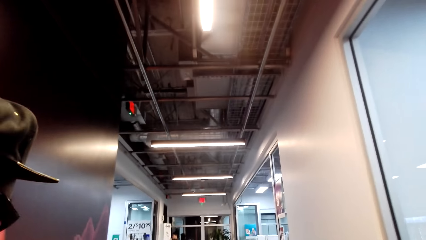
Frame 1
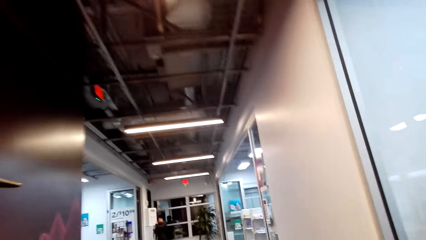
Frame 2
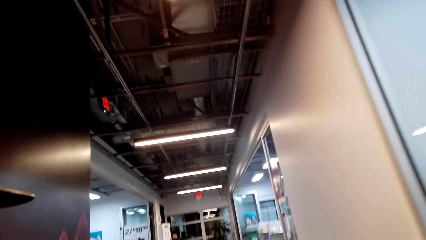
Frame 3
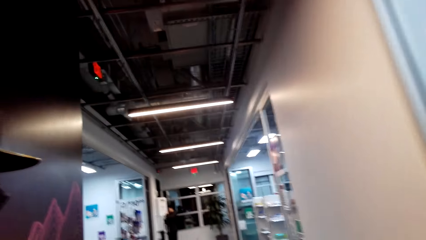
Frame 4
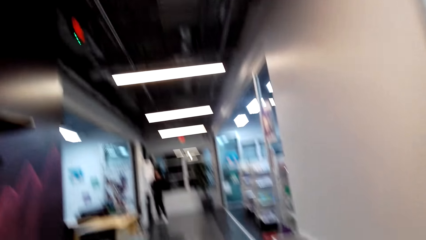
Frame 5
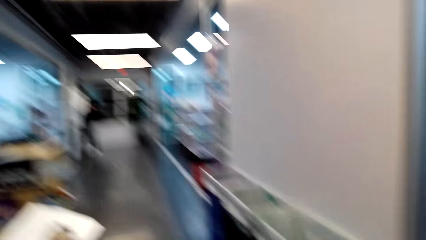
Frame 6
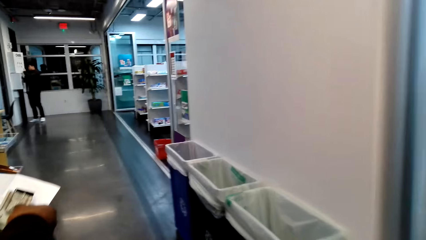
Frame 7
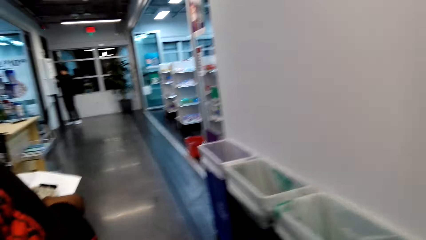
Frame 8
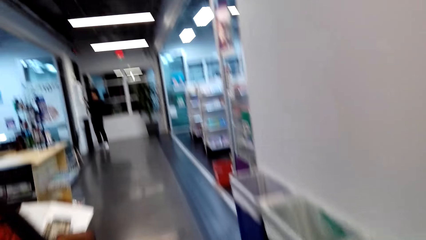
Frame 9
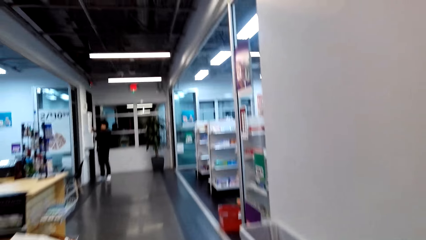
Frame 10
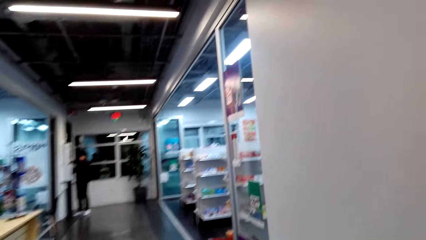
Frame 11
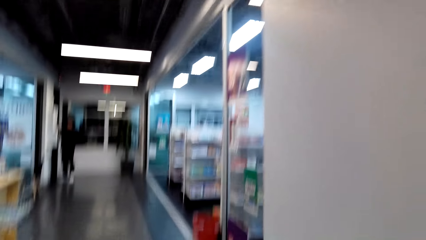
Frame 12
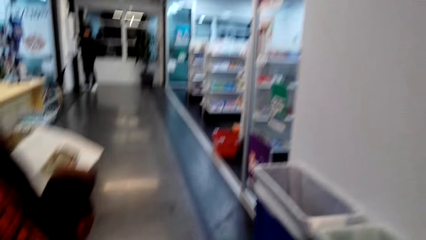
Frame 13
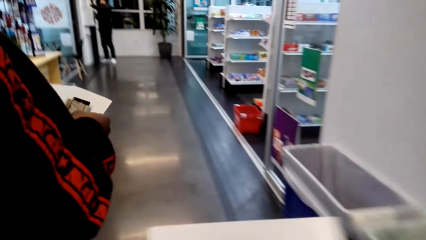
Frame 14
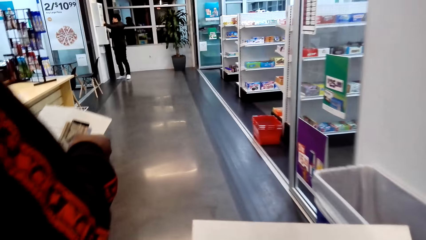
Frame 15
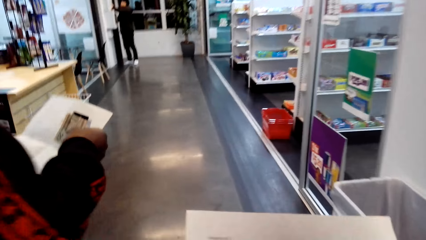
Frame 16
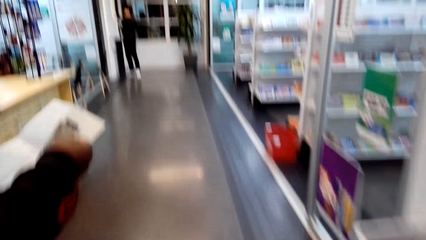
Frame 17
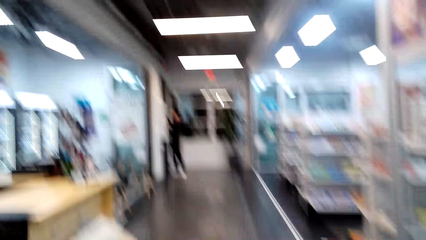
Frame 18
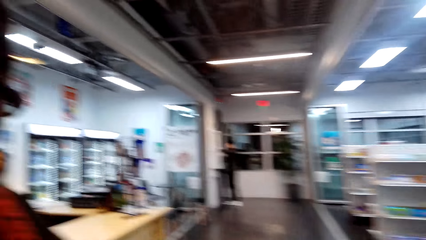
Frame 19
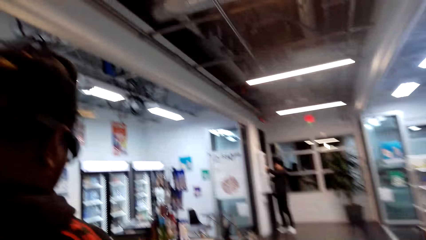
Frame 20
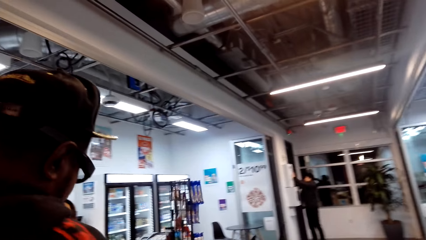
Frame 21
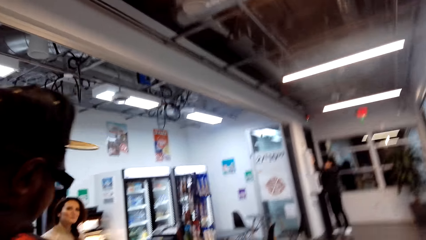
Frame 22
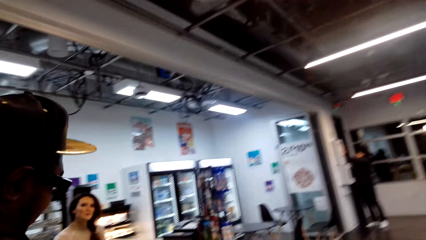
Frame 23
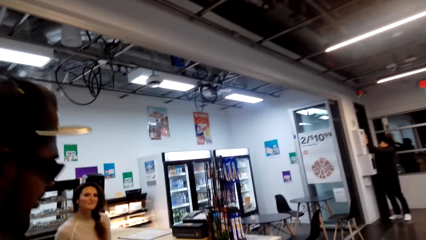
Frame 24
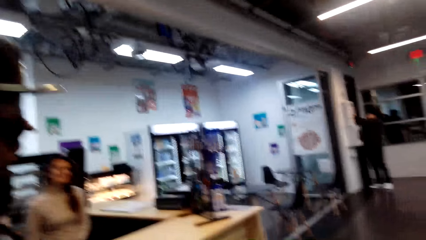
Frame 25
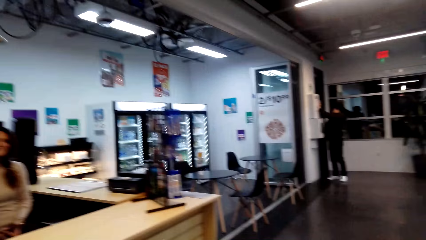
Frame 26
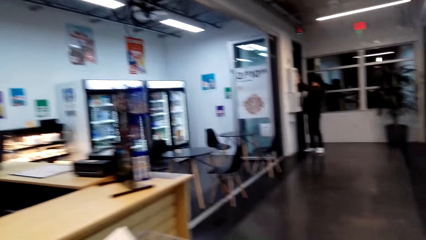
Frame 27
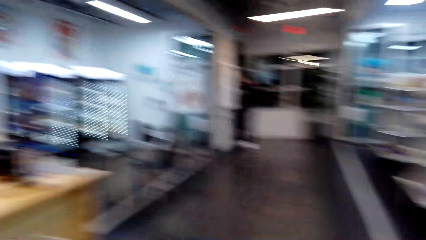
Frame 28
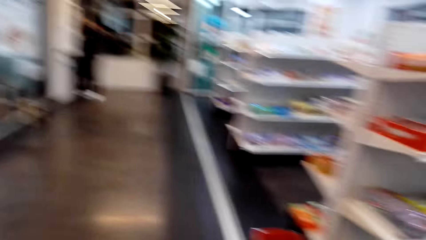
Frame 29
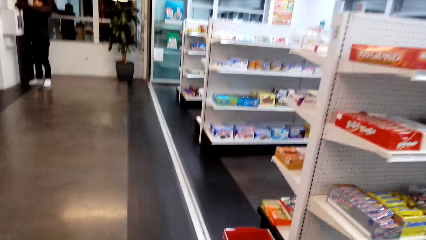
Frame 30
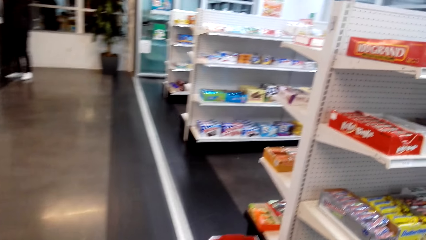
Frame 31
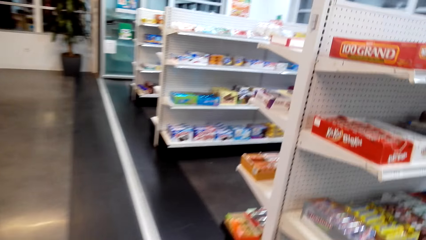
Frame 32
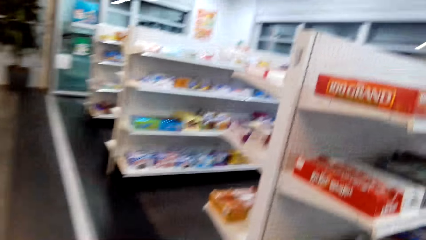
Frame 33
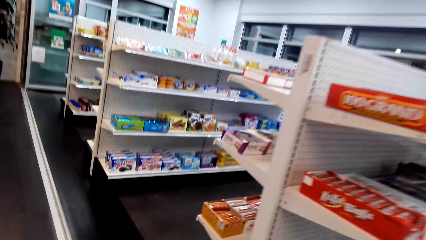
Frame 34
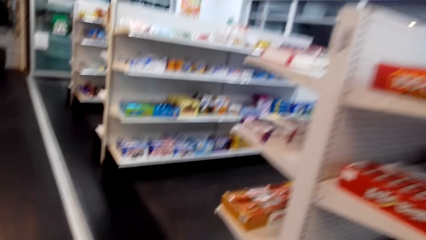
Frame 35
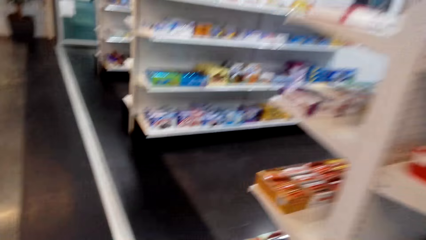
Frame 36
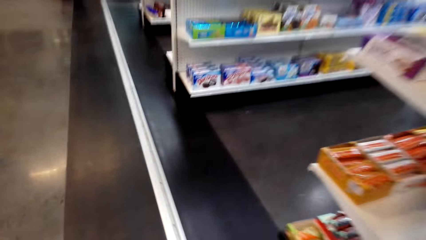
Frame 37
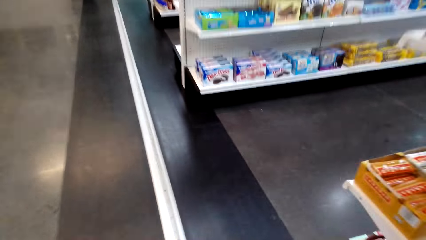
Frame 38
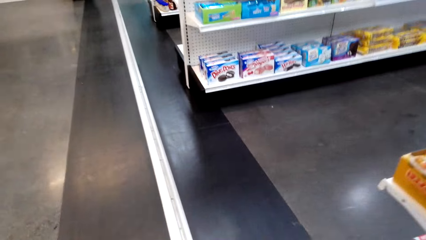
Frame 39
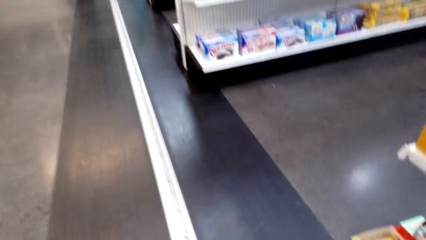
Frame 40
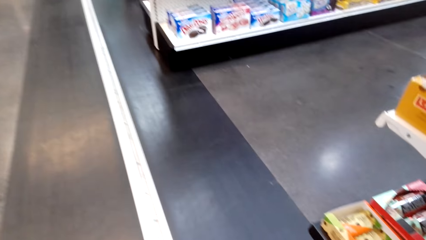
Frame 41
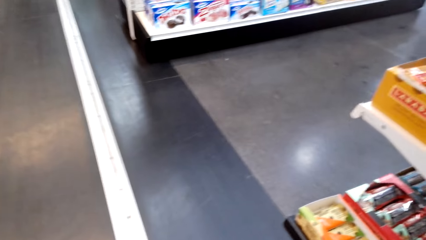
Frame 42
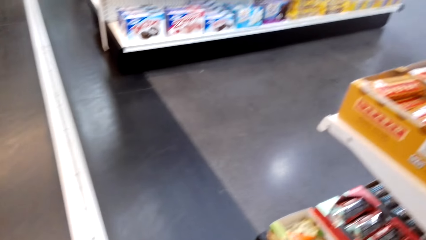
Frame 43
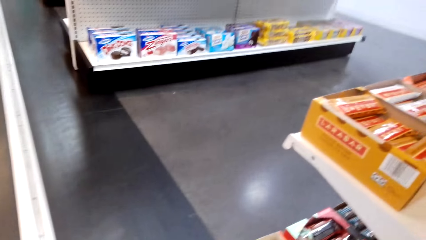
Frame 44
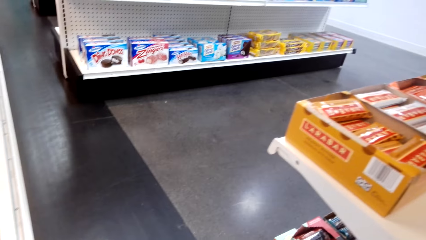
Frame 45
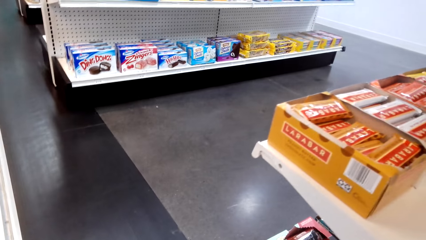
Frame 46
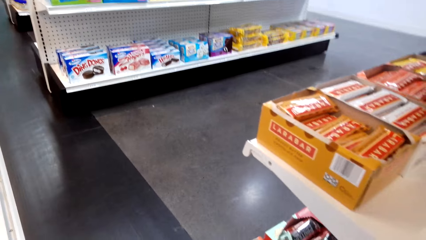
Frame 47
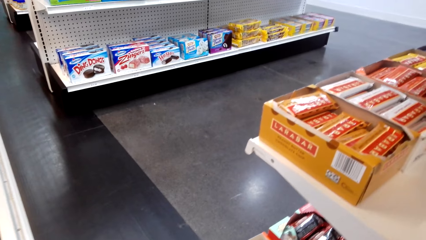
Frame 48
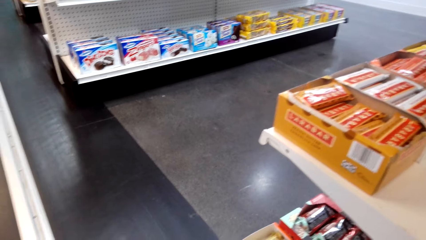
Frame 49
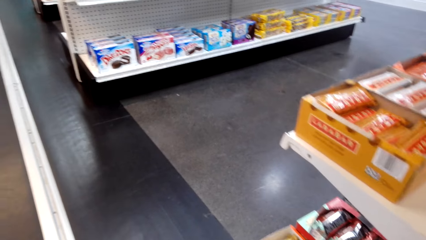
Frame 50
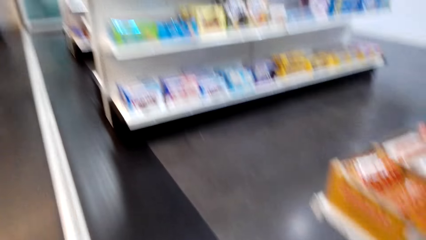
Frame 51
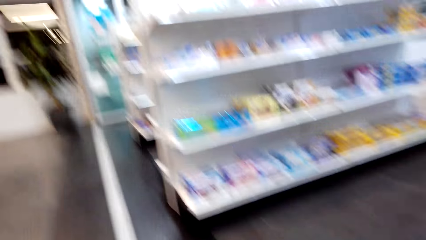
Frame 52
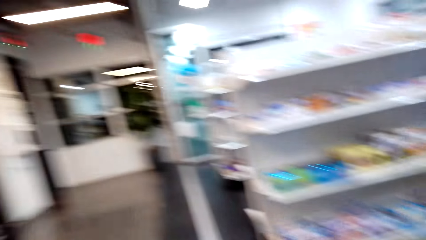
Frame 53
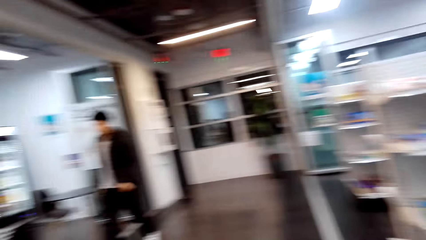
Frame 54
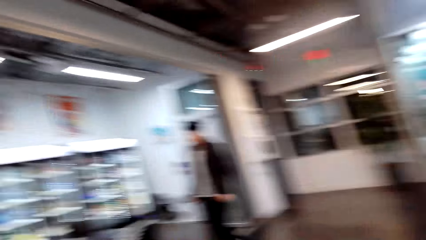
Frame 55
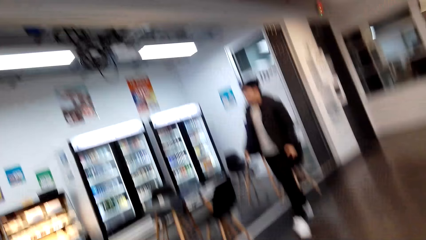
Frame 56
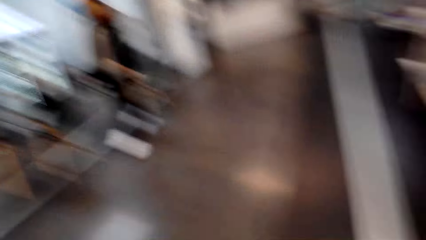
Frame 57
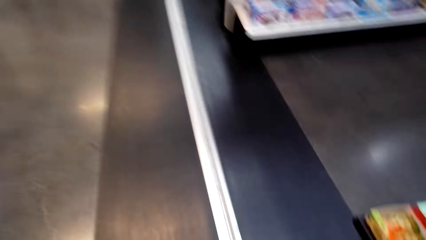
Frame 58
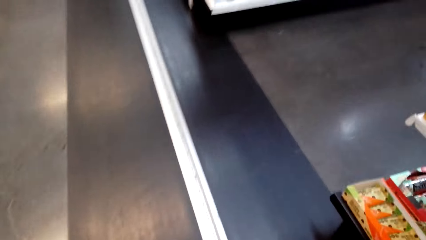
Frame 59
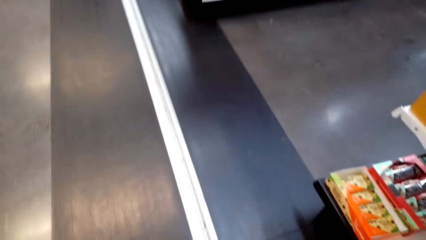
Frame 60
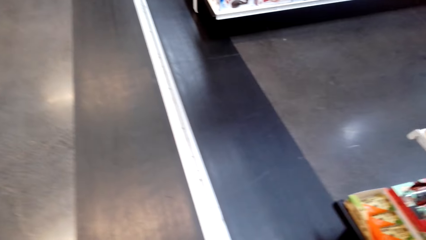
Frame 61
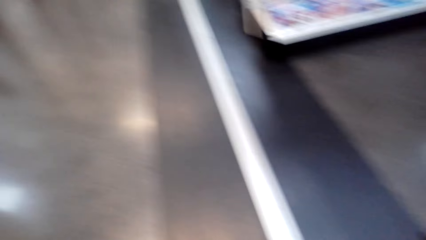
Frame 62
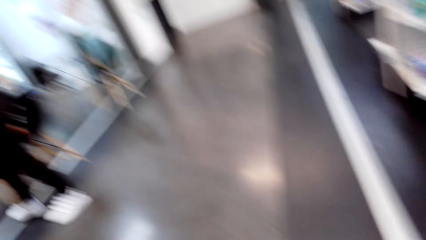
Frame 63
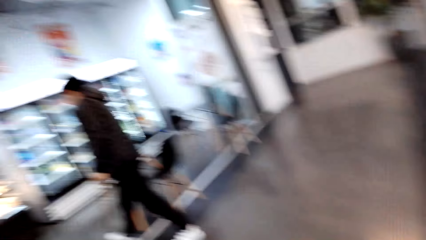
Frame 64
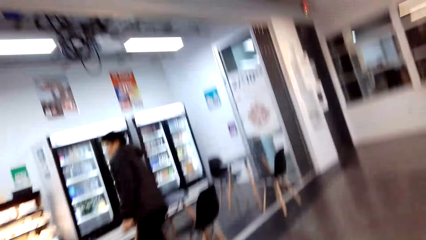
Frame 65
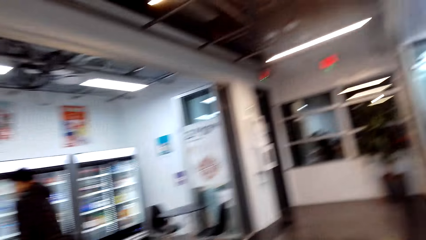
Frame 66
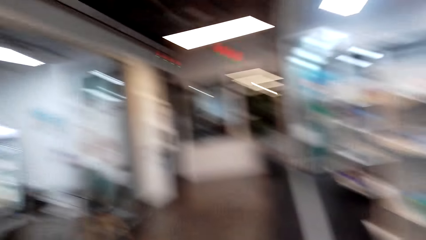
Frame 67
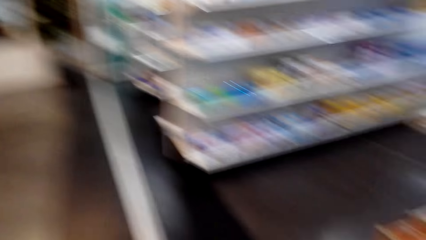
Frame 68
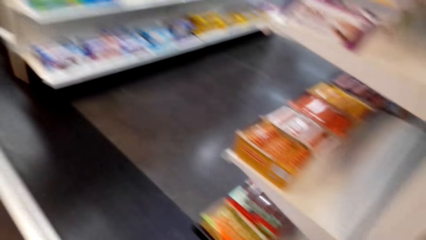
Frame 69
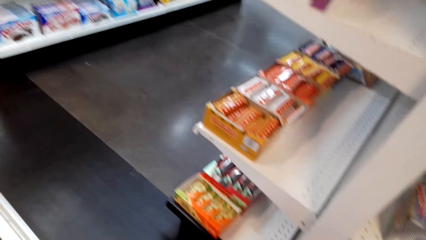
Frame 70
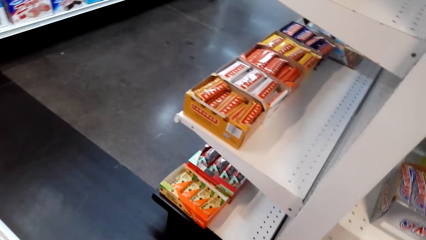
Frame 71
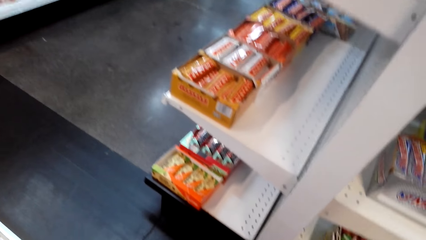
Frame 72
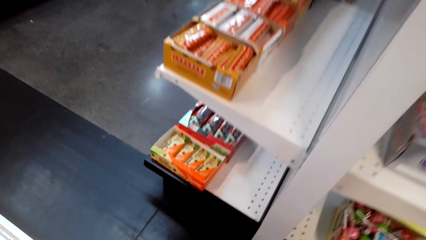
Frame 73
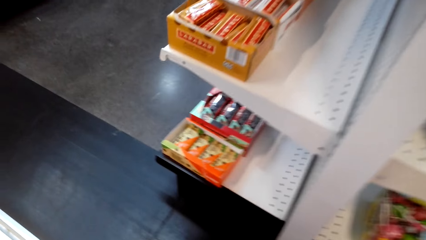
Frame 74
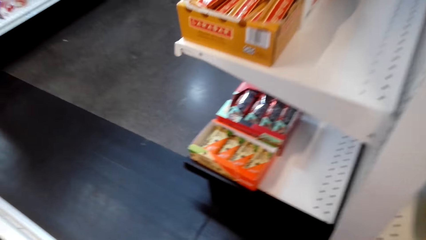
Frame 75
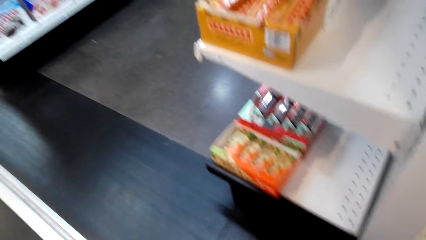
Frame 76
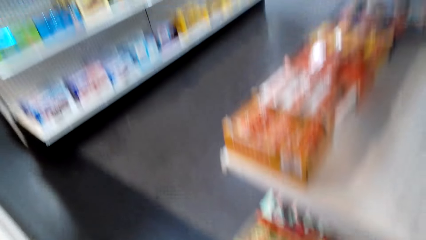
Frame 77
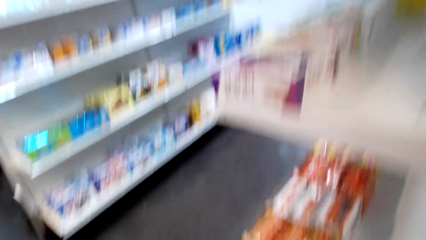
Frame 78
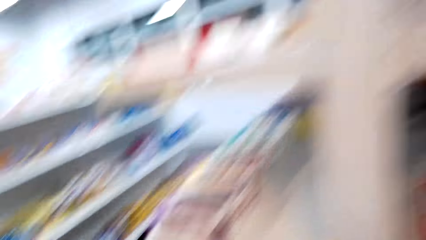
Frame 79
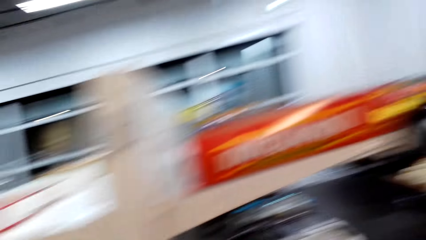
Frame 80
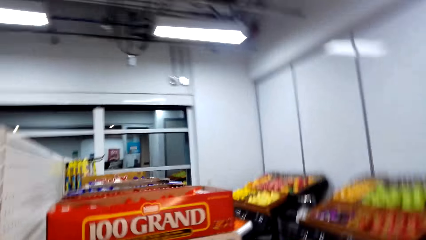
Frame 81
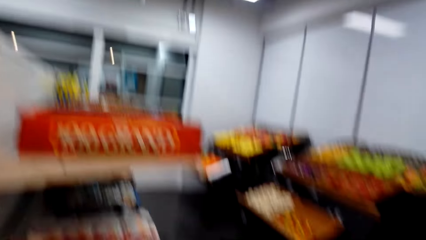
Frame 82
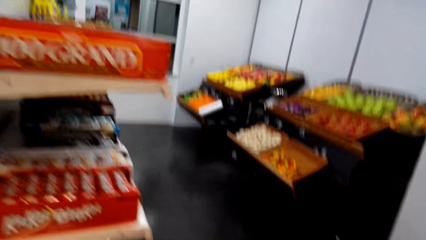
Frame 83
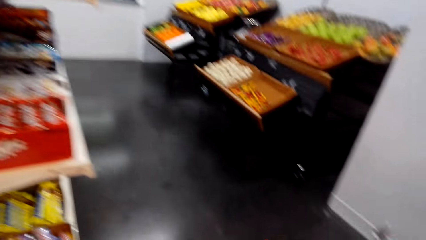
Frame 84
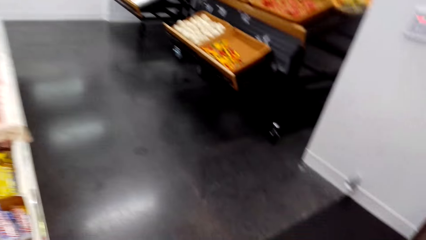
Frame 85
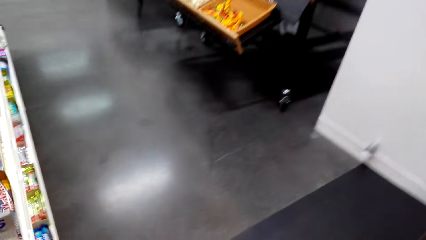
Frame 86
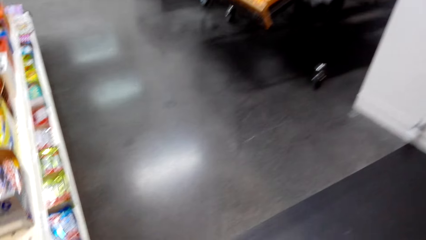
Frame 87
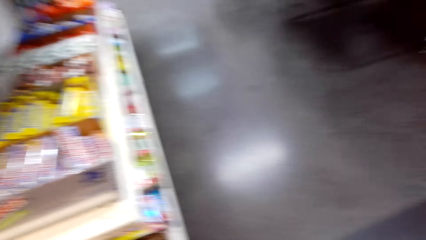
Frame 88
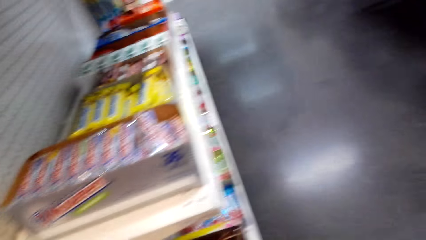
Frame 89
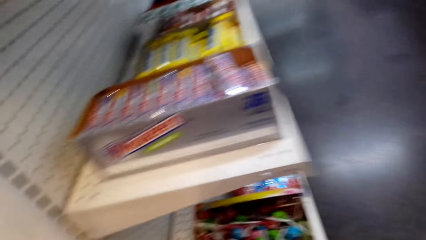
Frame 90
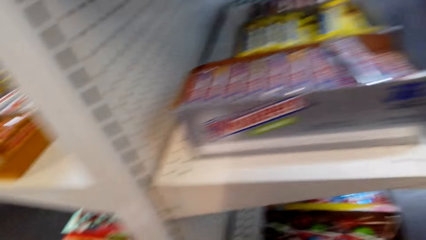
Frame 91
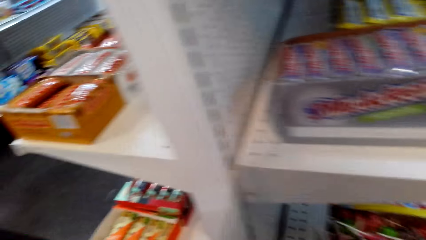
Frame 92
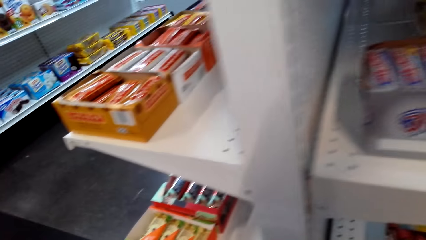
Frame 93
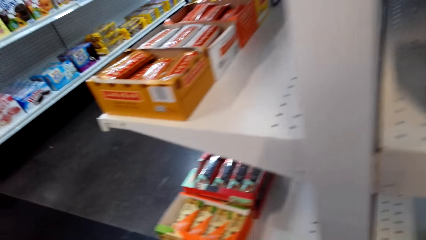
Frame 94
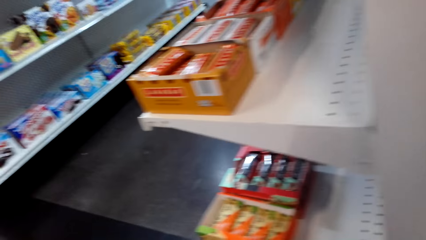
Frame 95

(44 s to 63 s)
The camera wearer walks around. They are entering a supermarket. They look at the shelf.
